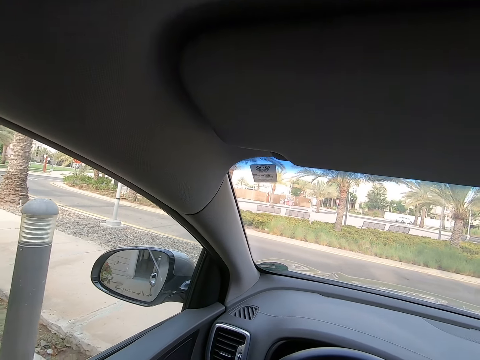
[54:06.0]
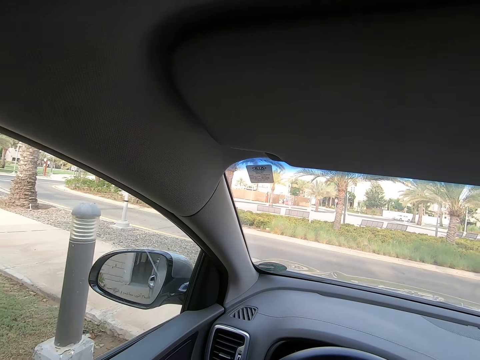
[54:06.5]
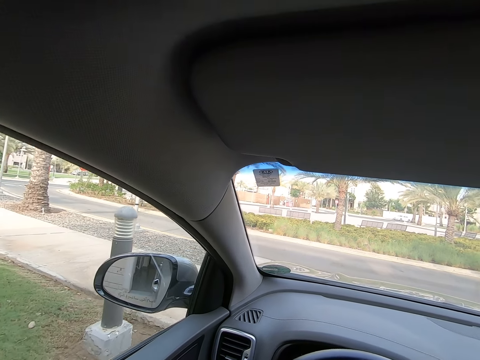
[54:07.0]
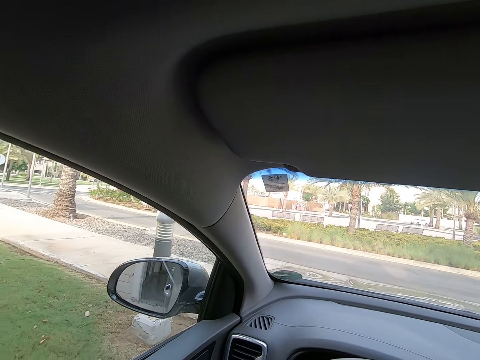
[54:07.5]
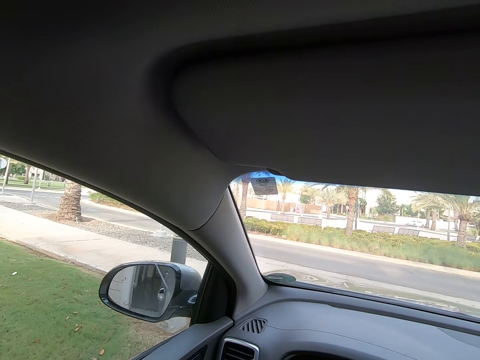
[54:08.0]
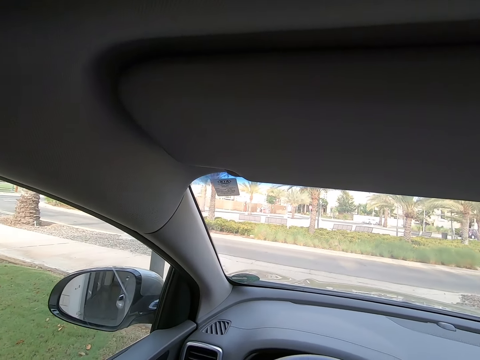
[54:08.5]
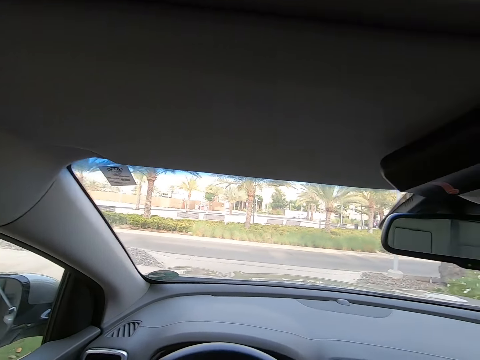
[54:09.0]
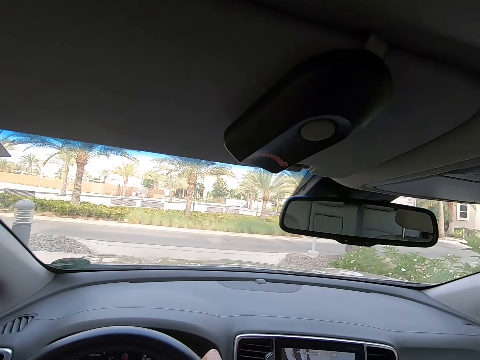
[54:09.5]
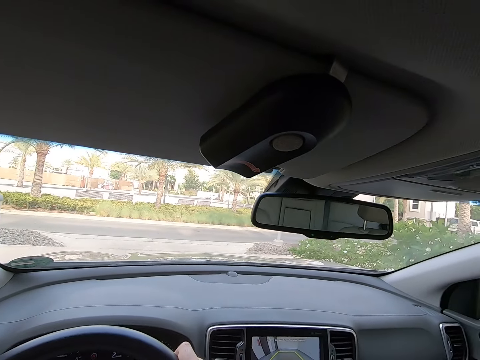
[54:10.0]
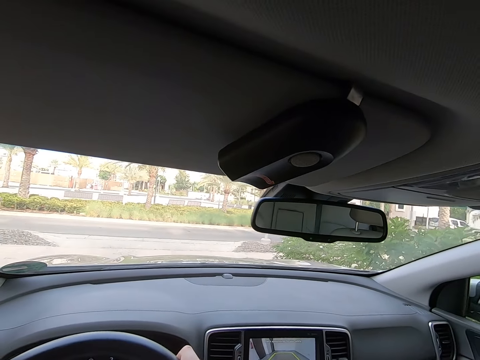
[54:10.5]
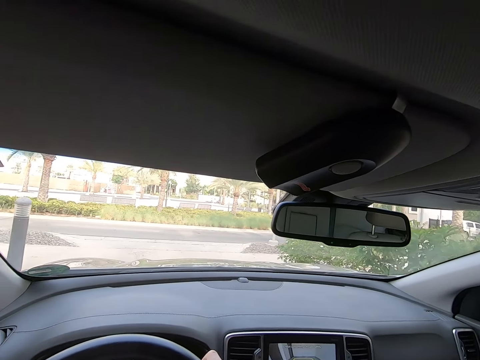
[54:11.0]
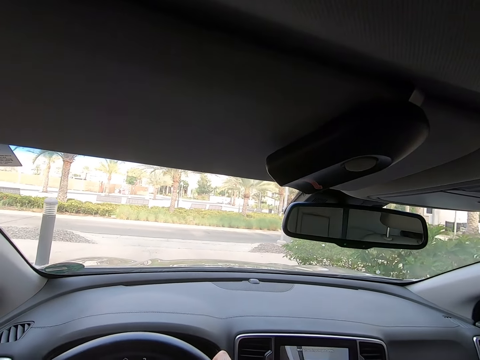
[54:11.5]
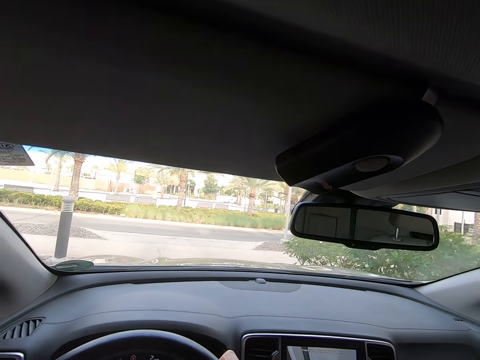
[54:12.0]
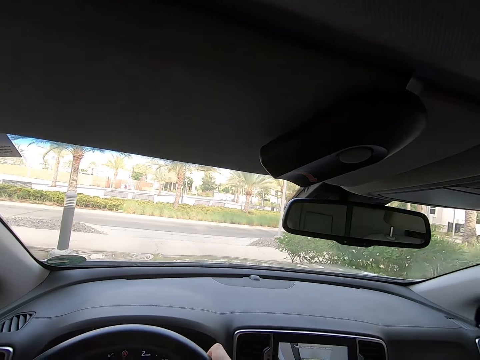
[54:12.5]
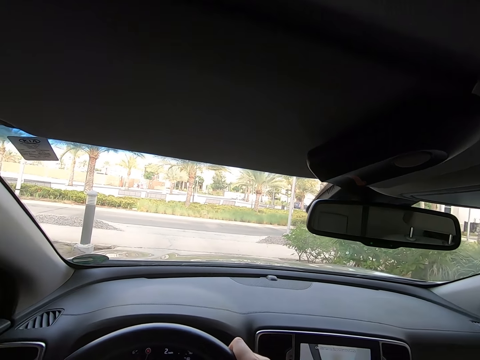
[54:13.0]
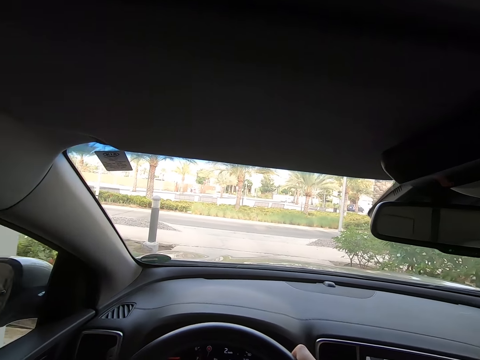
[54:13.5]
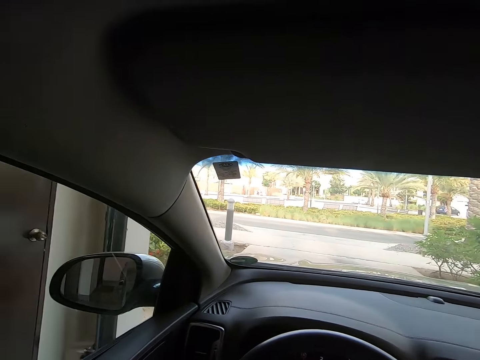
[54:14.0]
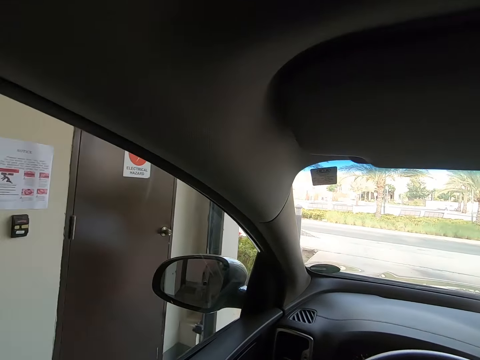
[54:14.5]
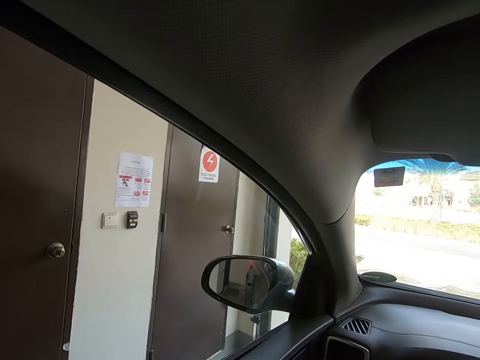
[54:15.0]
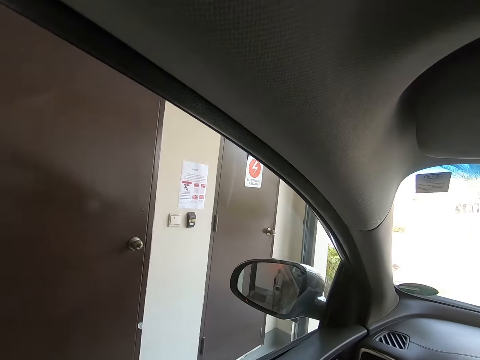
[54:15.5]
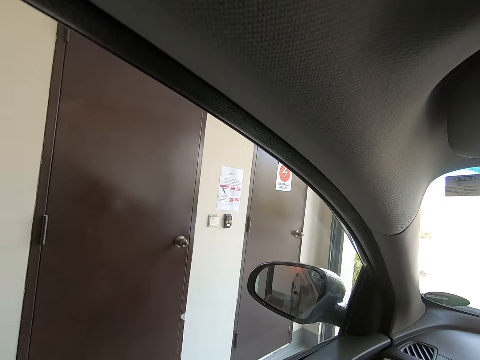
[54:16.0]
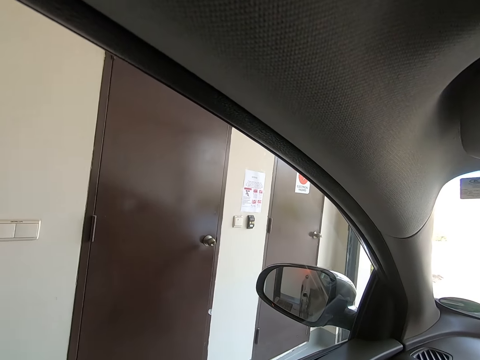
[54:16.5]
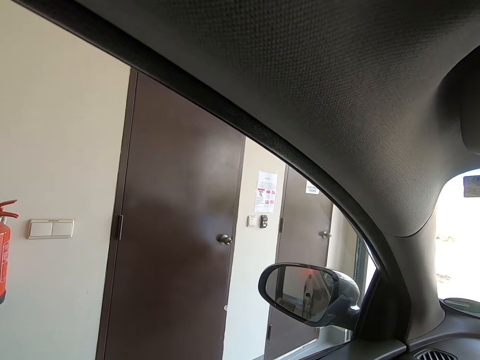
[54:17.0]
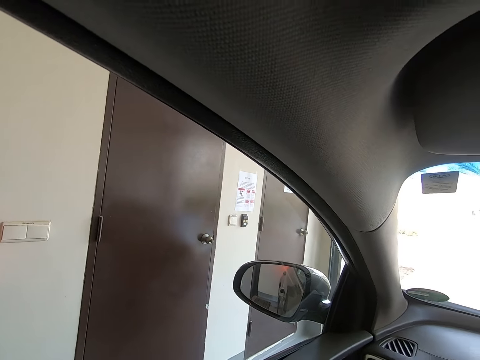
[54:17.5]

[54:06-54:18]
The camera wearer drives the car in reverse. They look at the side mirror.

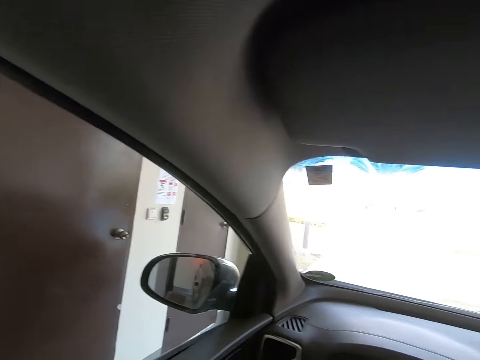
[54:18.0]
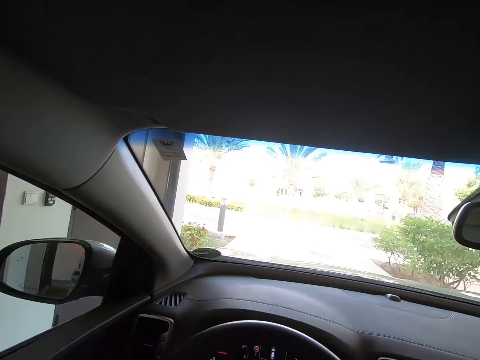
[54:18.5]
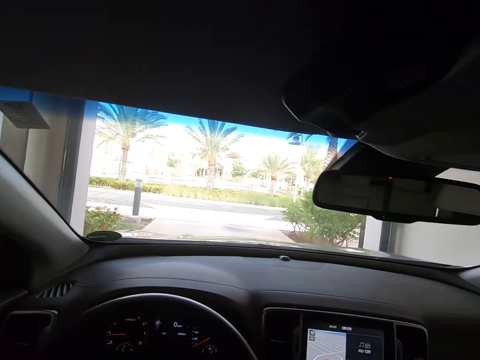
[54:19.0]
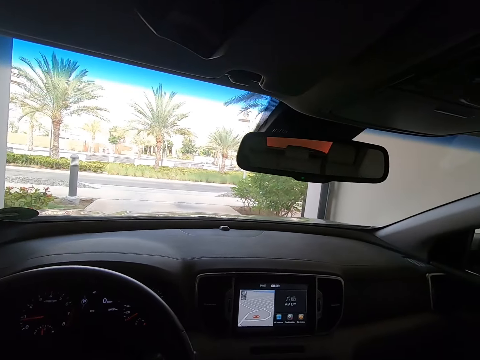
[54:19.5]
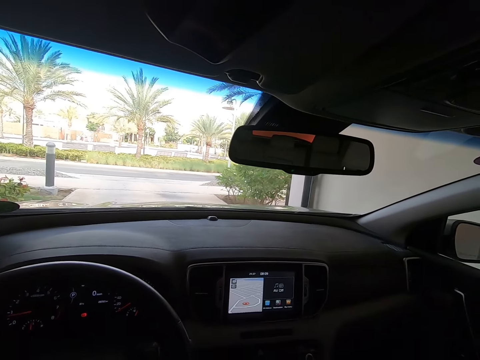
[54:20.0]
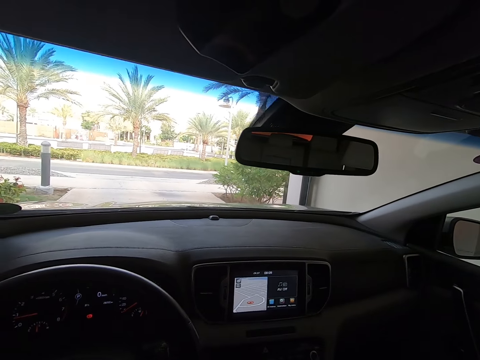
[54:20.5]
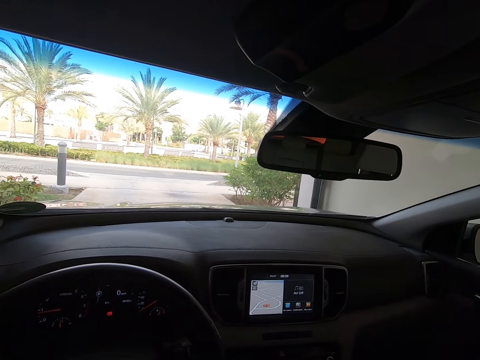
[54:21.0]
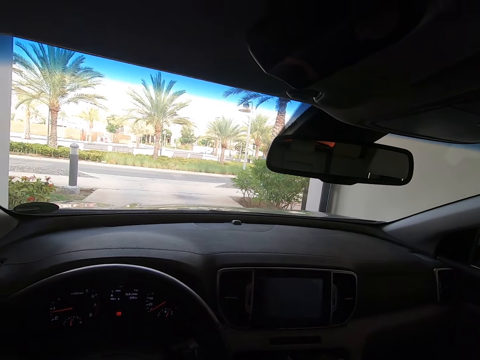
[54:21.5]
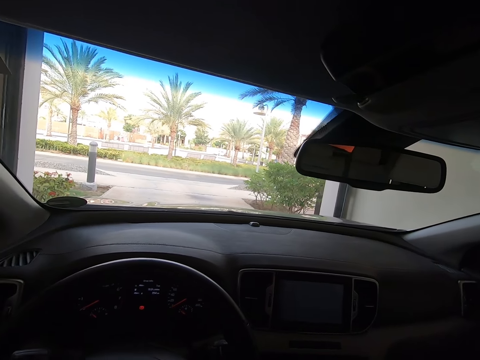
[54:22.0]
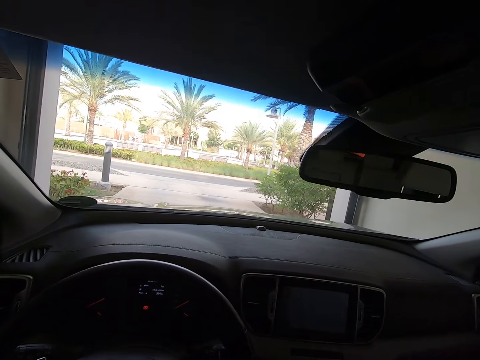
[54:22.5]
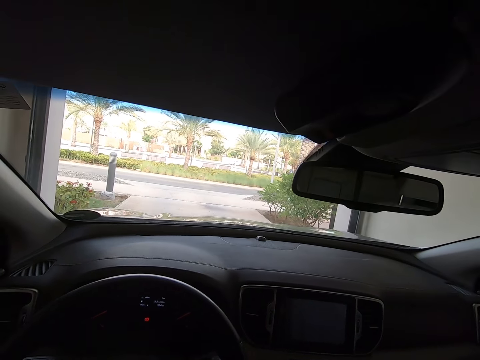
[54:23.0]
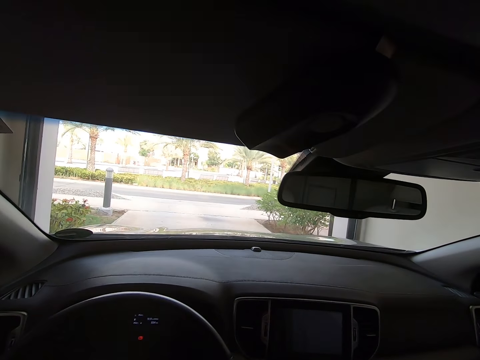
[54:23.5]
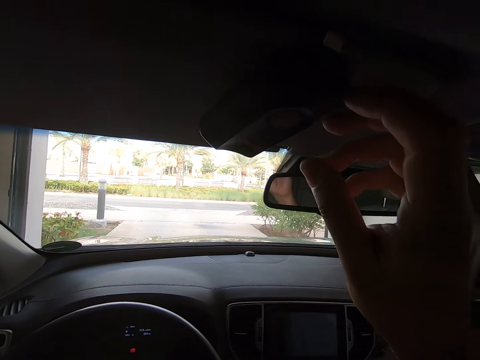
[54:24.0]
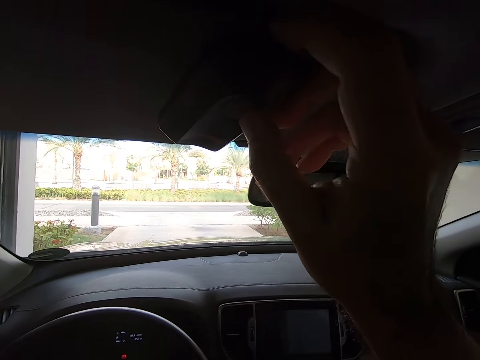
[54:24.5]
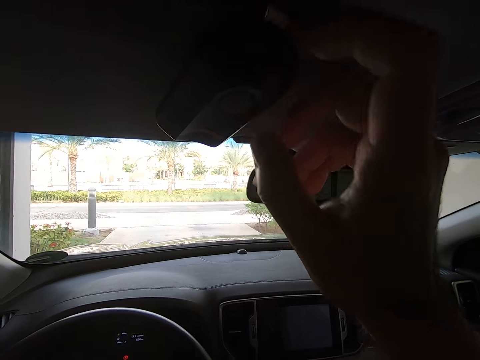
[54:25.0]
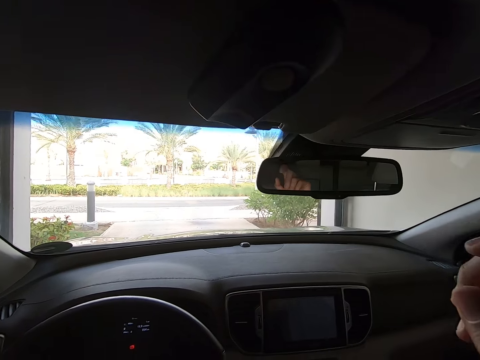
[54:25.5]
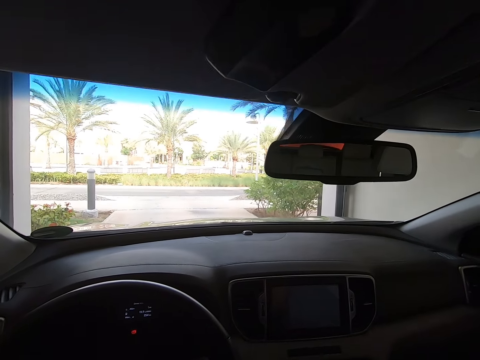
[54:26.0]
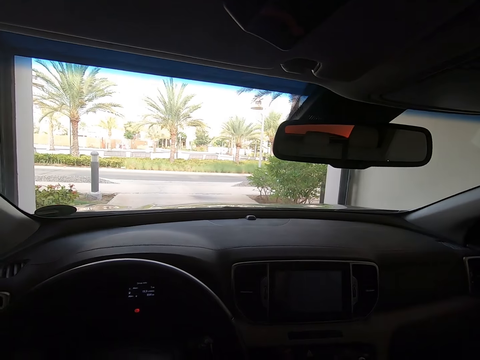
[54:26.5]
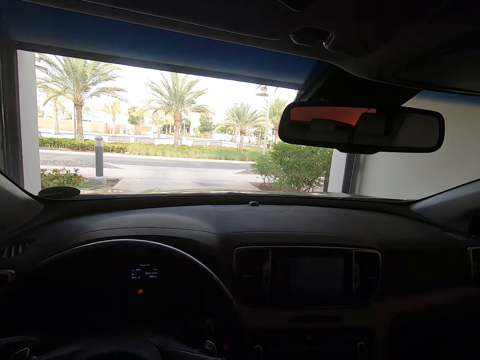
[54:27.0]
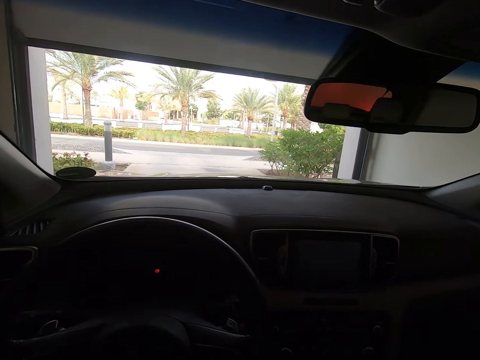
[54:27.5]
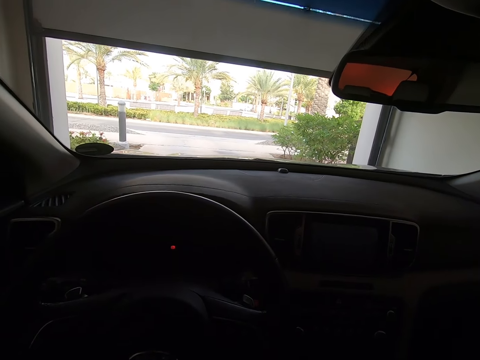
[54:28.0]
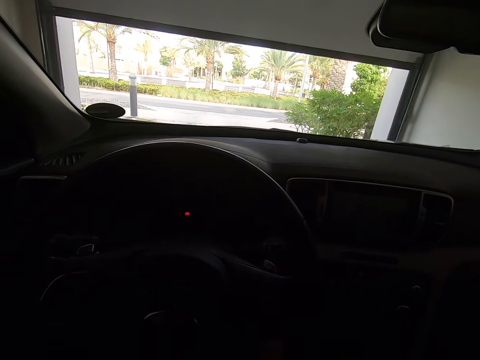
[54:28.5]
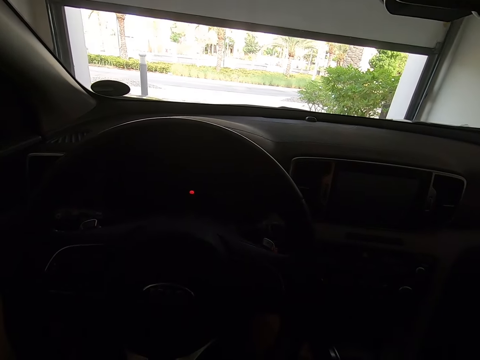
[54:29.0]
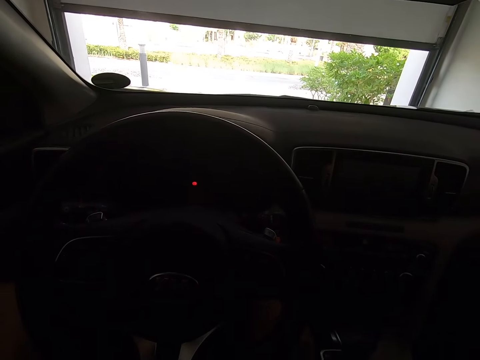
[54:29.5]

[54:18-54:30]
The camera wearer turns off the car screen. They press the car button.
